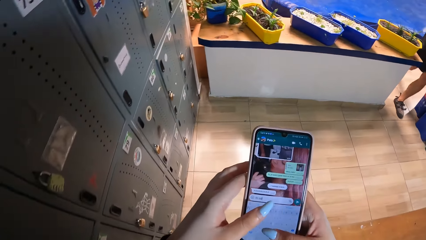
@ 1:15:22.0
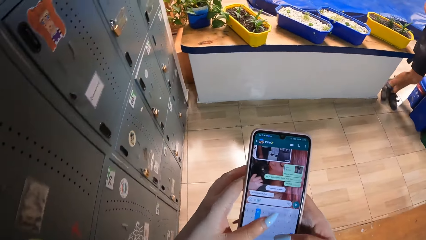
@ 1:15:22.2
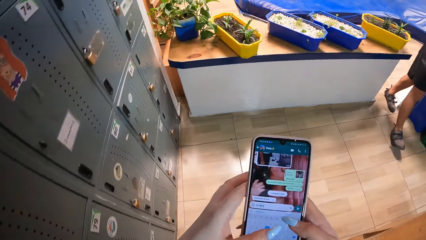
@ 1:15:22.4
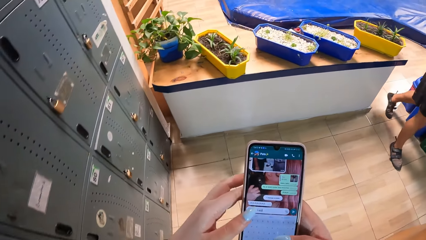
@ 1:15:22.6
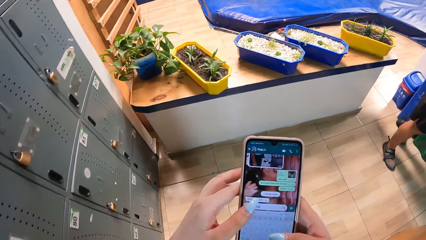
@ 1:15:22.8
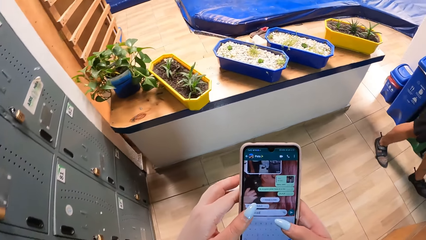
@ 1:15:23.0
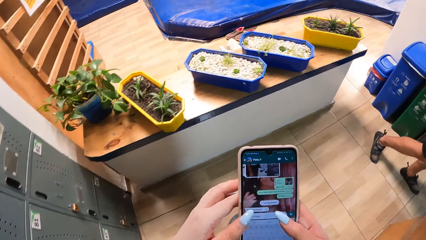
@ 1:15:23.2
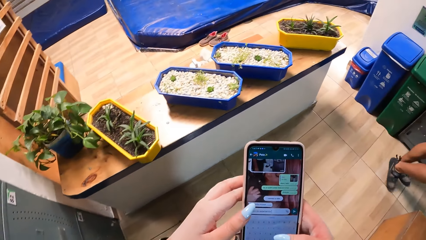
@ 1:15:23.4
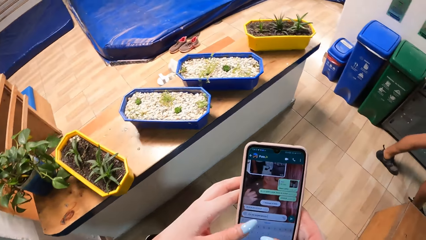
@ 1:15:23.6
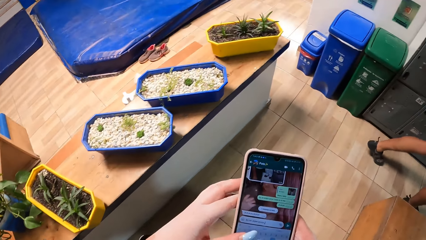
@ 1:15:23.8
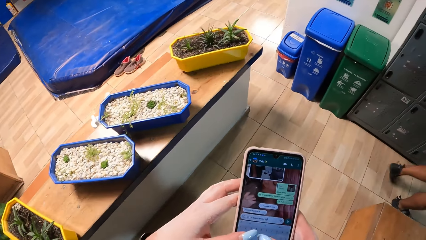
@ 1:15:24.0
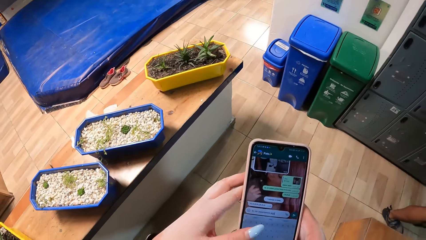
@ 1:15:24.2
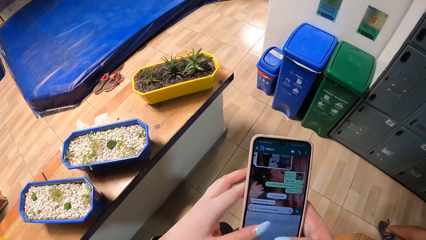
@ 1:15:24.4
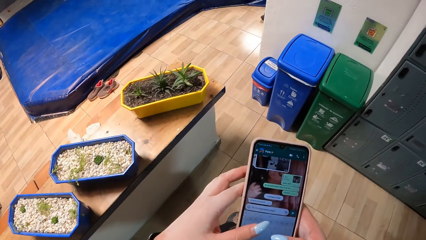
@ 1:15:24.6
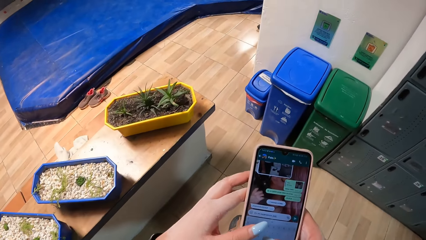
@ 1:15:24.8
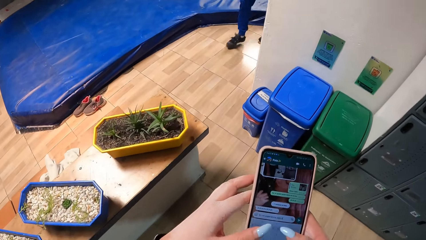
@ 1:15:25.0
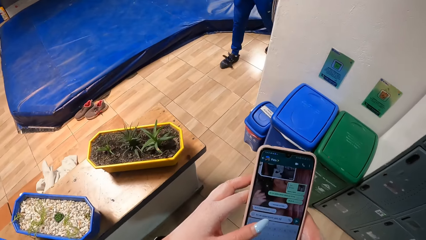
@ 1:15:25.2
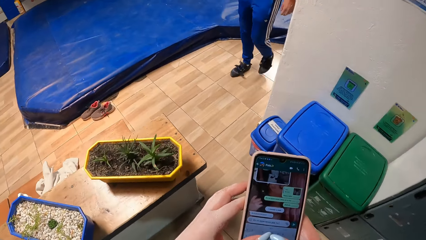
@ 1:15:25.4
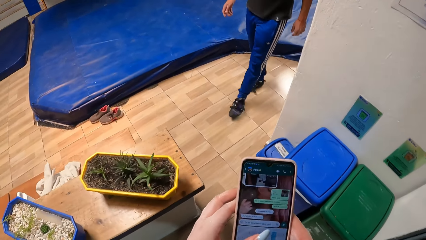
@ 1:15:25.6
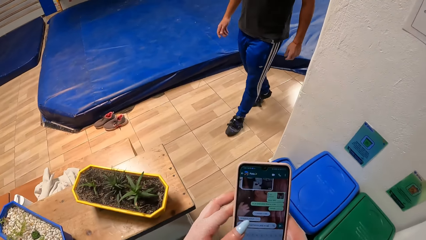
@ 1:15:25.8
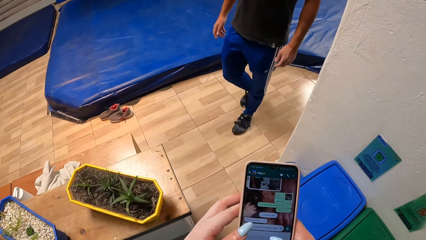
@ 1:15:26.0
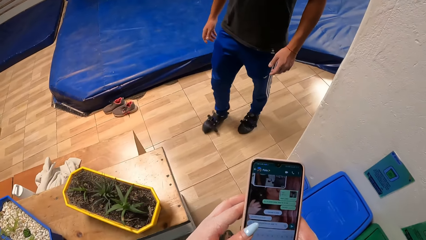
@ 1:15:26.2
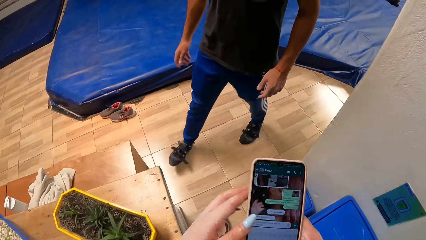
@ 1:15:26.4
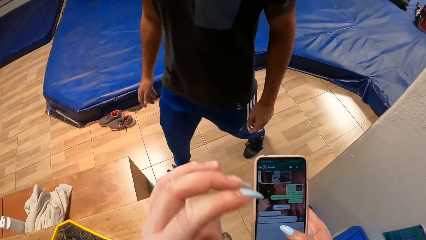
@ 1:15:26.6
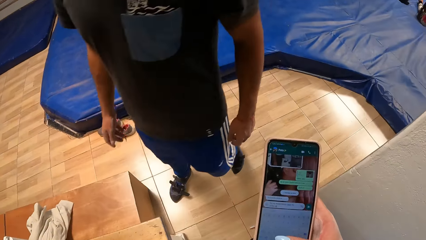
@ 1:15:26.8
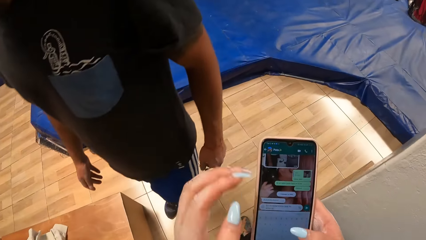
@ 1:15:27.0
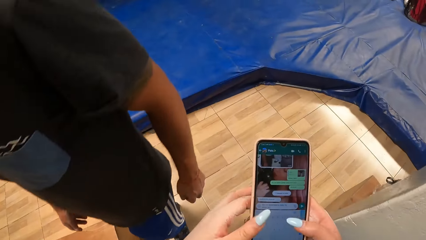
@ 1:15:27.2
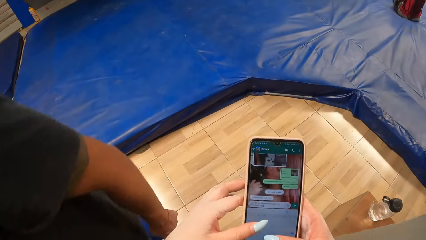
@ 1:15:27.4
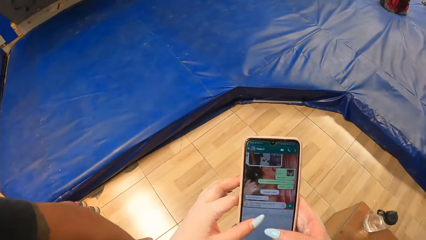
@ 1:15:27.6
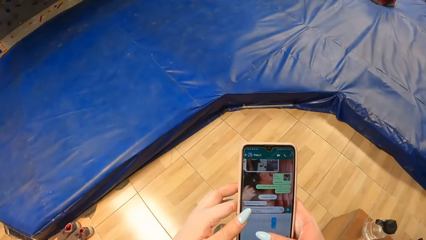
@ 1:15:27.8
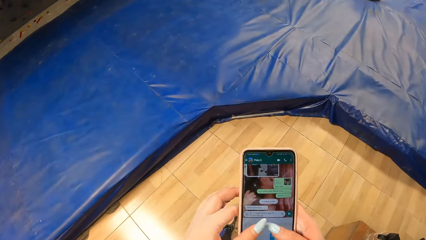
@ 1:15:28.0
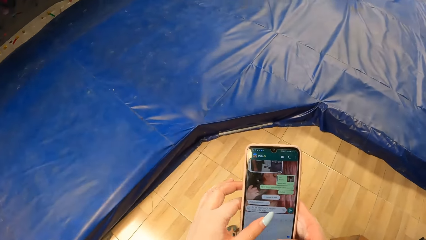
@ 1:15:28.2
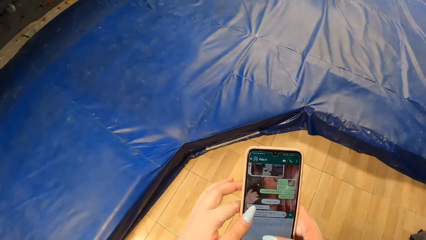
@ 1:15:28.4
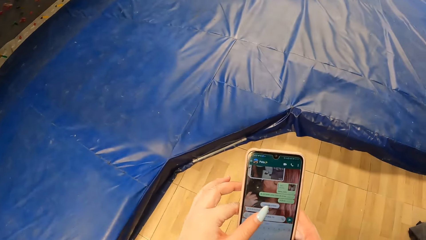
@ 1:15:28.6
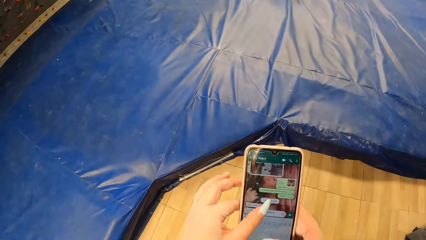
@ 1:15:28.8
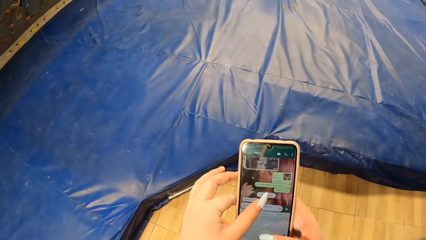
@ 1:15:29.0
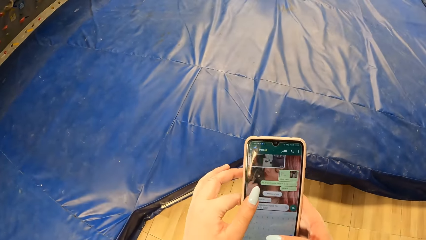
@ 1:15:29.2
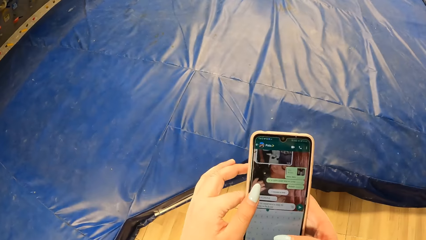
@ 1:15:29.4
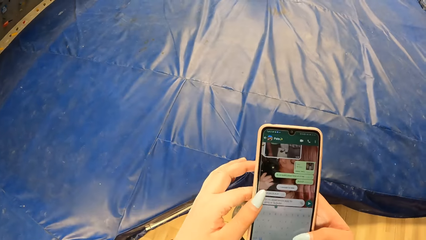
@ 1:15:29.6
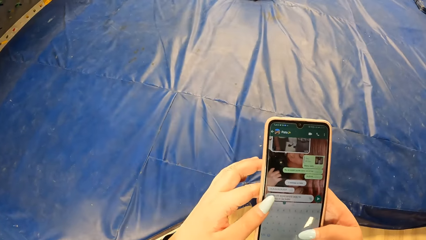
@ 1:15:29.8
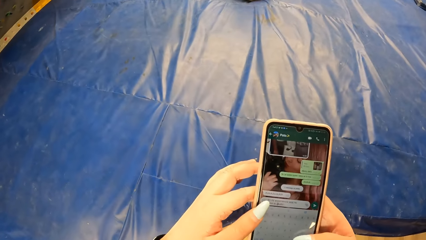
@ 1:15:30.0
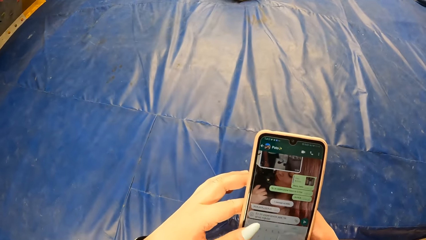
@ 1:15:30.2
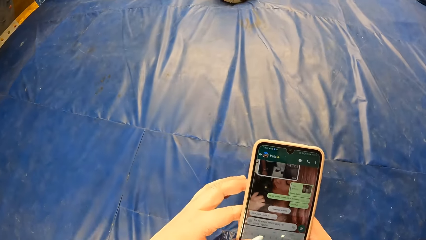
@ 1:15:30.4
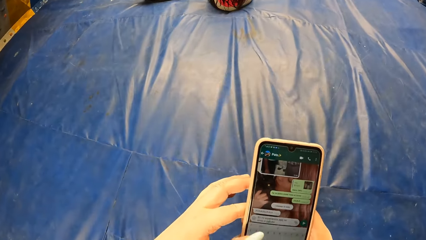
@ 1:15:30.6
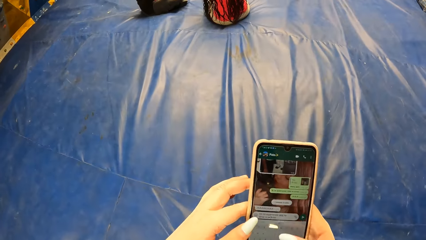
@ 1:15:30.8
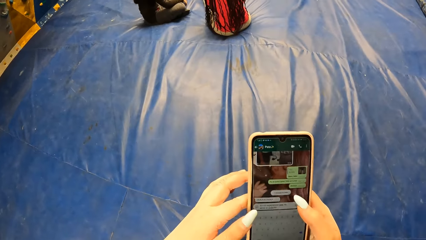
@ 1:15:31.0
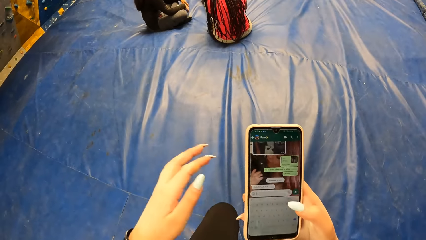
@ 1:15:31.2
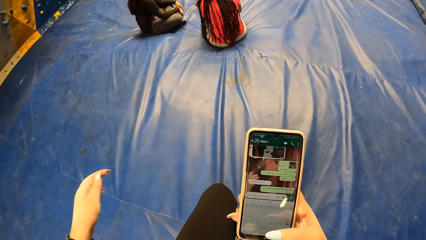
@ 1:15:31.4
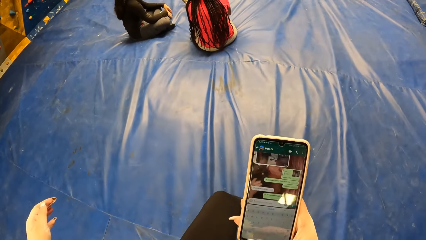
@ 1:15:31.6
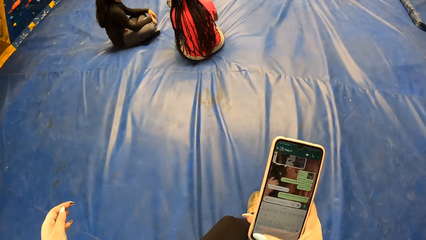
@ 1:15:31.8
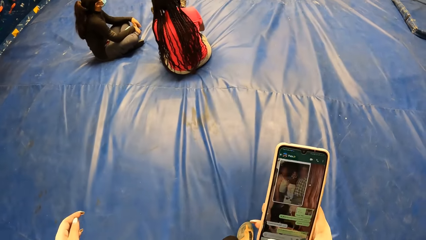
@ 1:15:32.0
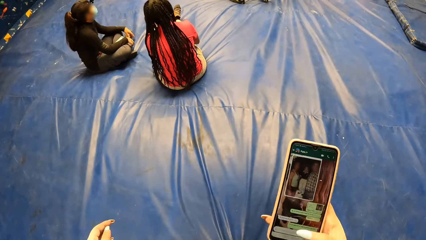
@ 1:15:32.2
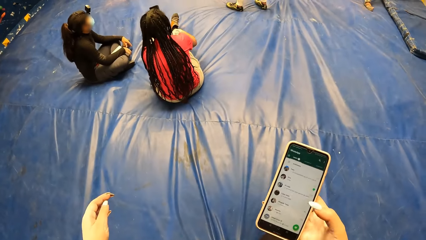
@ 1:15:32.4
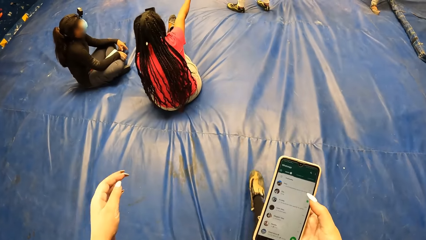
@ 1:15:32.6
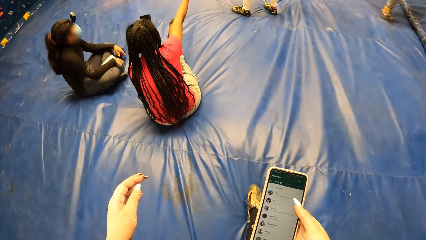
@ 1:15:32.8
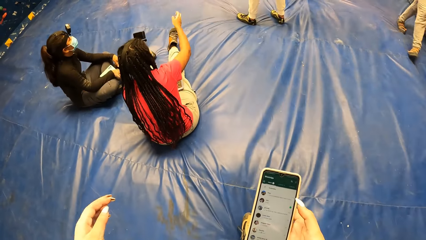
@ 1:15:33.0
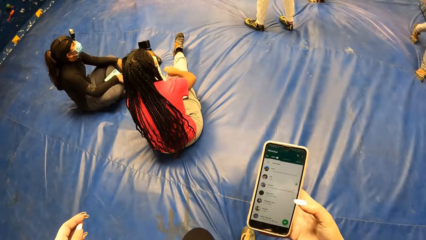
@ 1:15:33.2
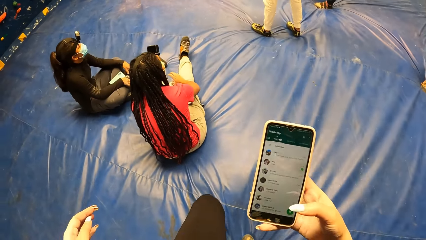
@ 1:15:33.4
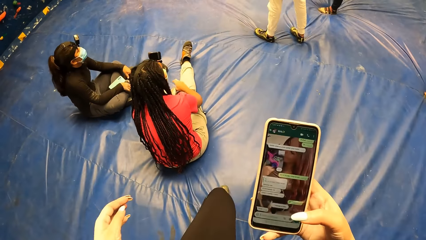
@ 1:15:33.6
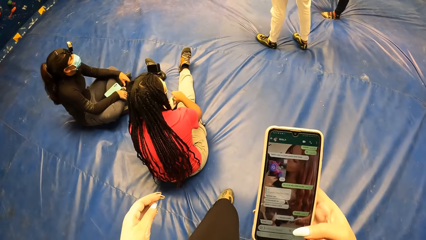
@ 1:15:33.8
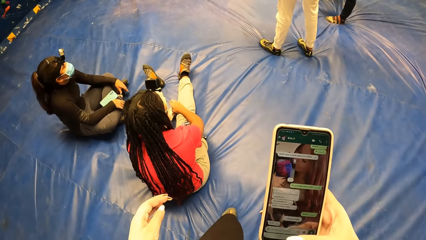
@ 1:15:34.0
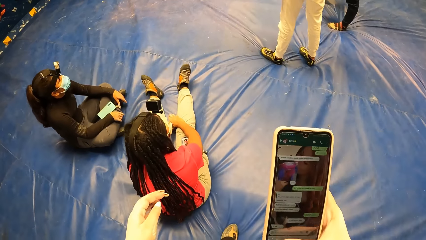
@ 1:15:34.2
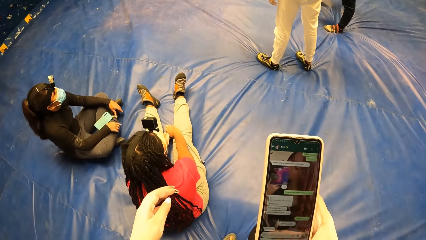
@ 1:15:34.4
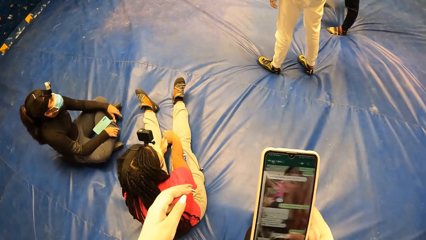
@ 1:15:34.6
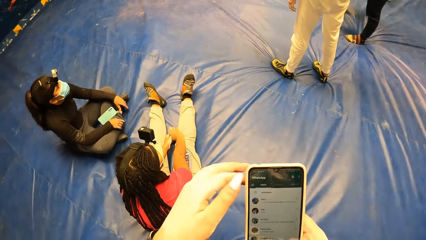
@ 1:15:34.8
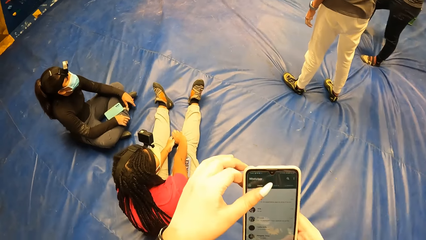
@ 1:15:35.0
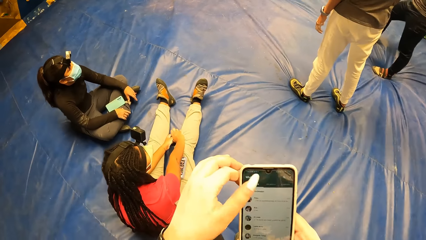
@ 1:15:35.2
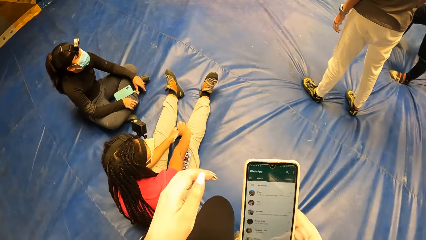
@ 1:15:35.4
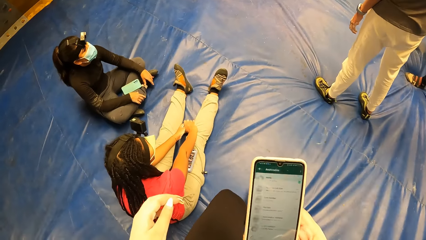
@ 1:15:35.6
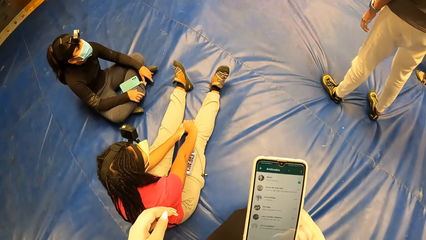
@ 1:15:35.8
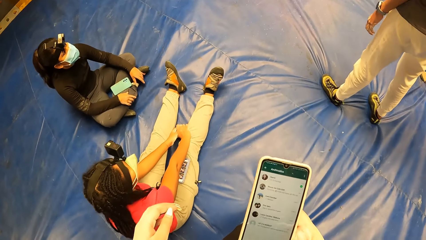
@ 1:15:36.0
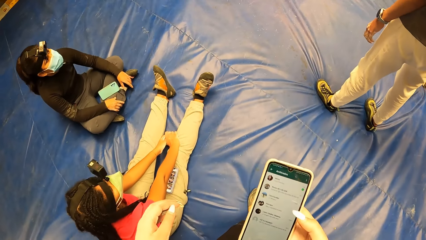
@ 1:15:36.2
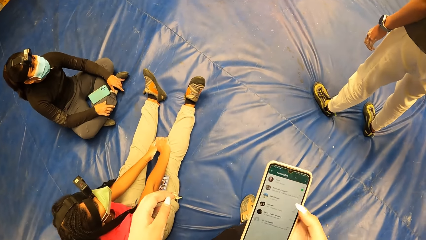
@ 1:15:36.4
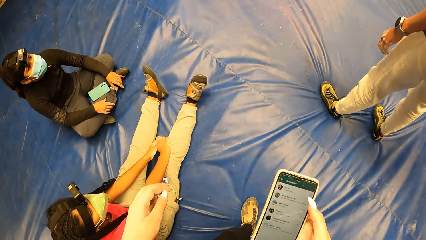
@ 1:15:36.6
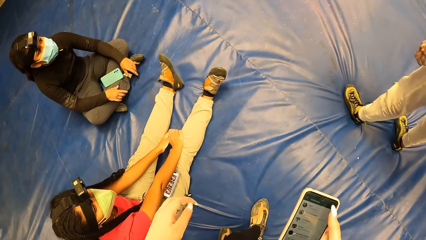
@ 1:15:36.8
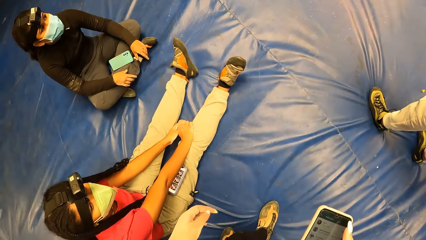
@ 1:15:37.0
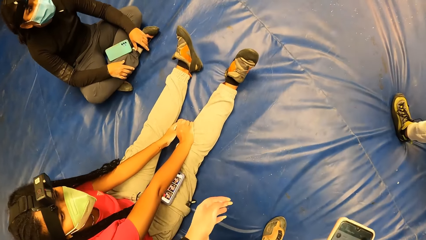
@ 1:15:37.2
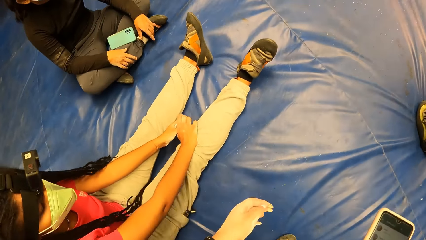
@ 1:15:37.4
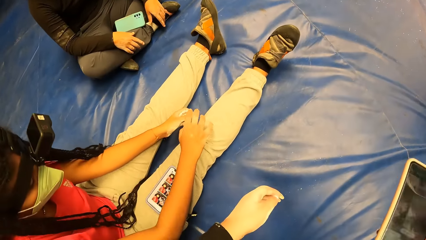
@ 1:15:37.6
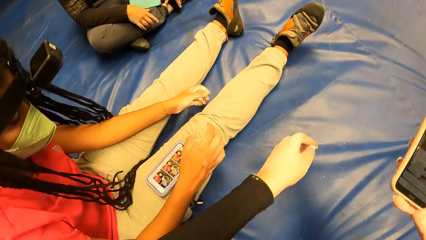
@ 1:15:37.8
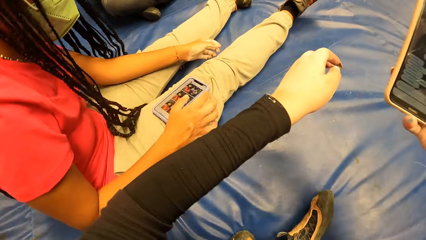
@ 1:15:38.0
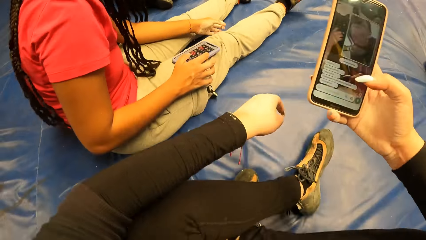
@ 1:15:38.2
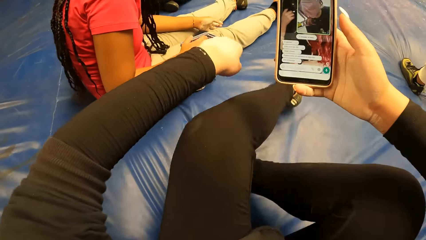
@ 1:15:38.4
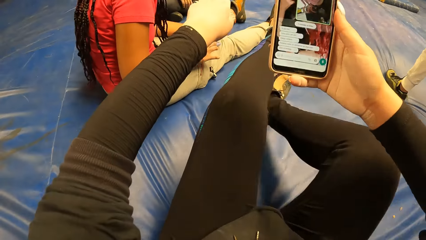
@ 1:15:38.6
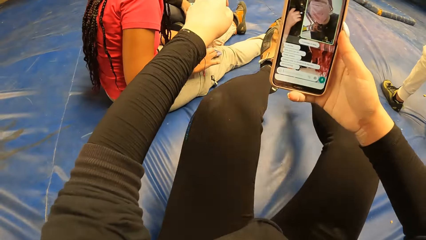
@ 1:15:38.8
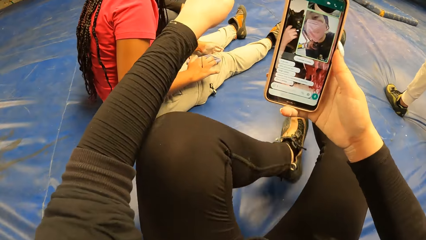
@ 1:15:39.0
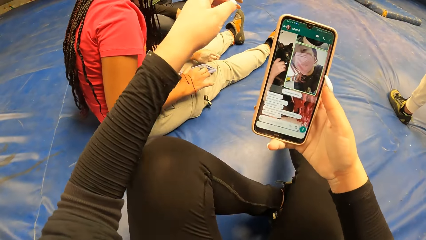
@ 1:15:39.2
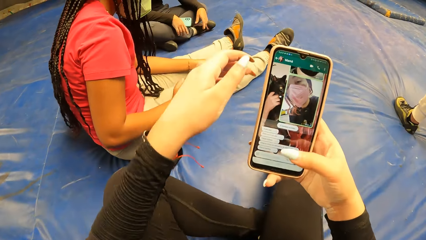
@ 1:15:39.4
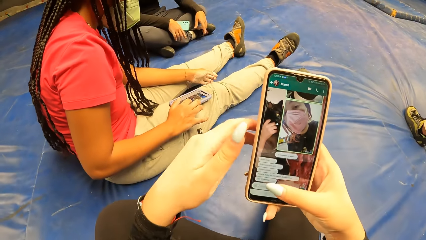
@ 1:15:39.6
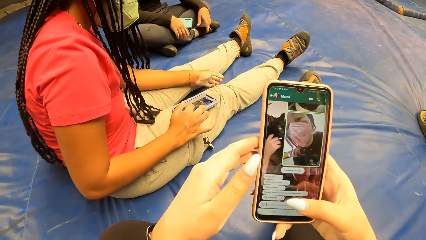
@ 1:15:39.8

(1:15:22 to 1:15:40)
The camera wearer walks towards the climbing wall area. They sit on the foam landing. The woman operates the phone with her right hand.
